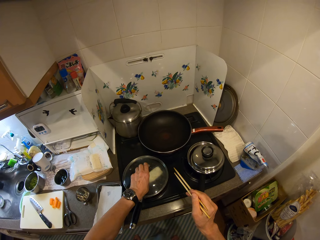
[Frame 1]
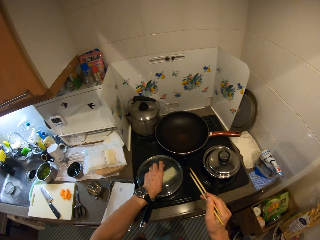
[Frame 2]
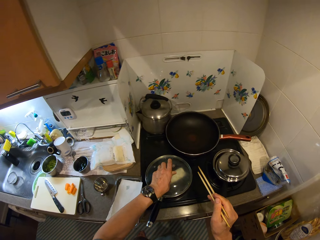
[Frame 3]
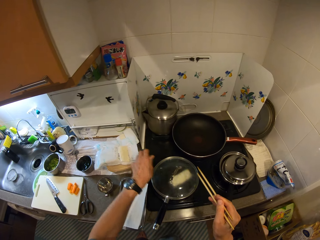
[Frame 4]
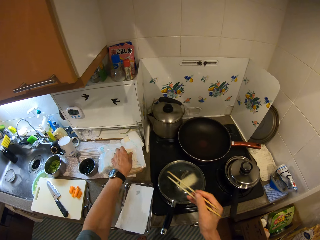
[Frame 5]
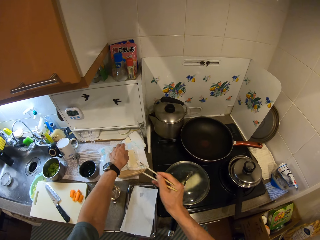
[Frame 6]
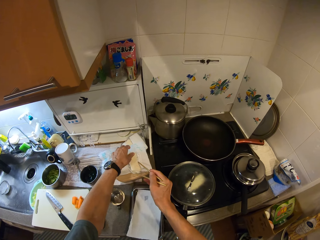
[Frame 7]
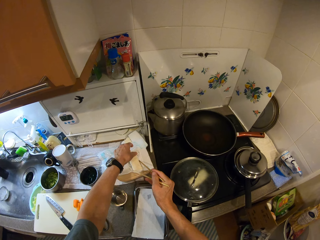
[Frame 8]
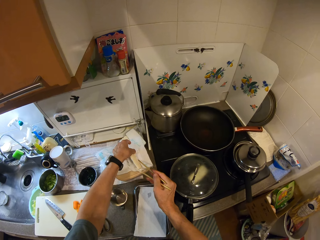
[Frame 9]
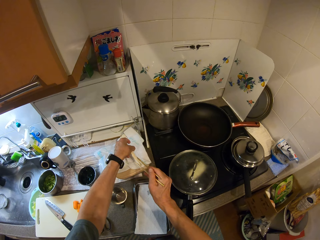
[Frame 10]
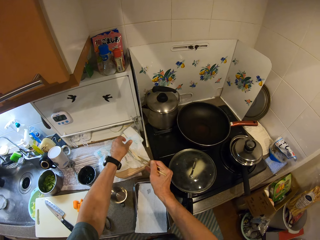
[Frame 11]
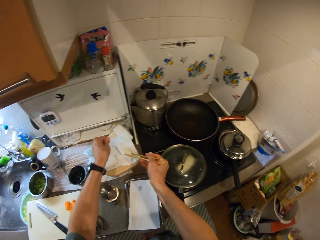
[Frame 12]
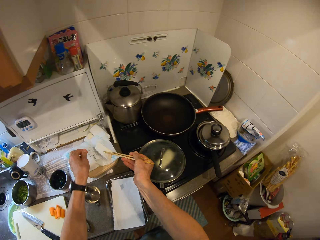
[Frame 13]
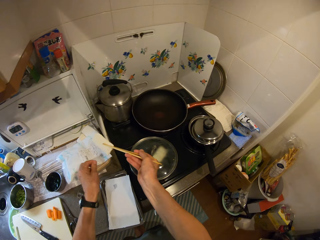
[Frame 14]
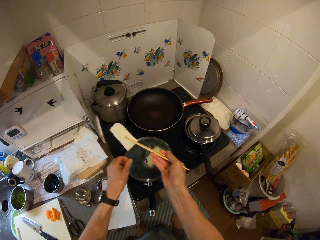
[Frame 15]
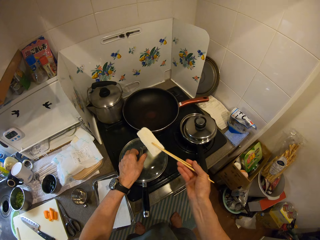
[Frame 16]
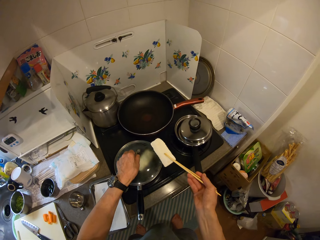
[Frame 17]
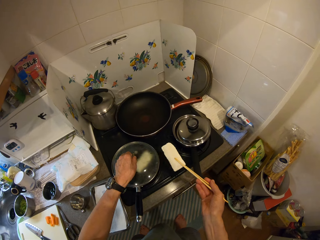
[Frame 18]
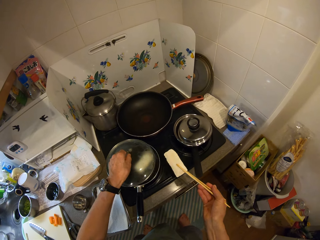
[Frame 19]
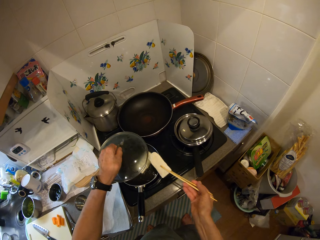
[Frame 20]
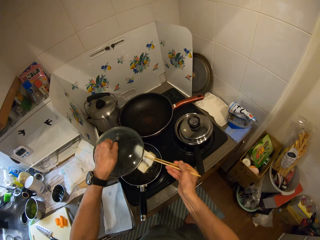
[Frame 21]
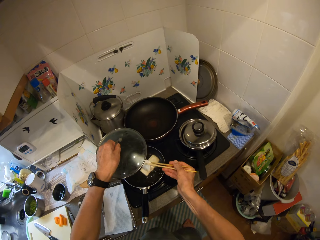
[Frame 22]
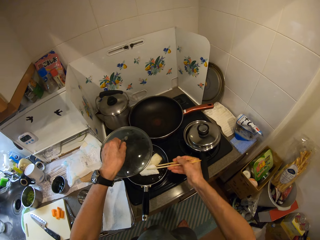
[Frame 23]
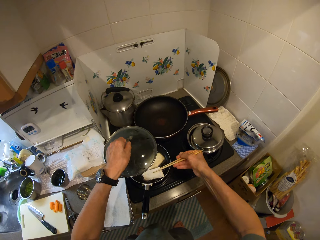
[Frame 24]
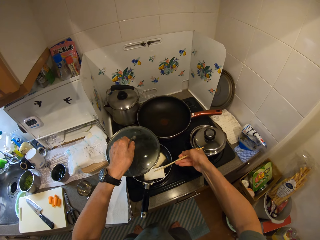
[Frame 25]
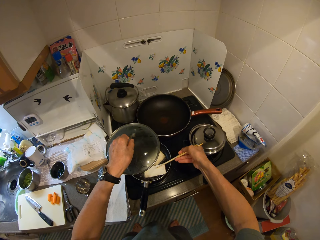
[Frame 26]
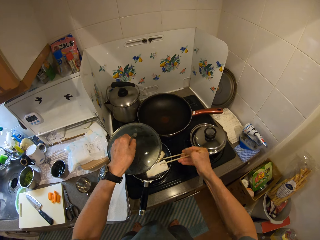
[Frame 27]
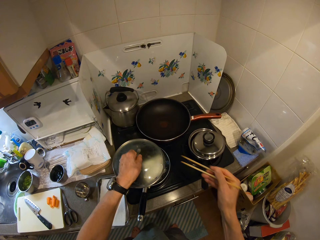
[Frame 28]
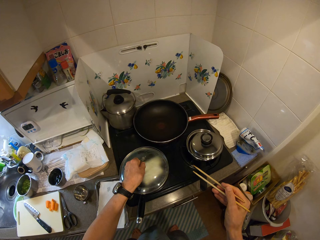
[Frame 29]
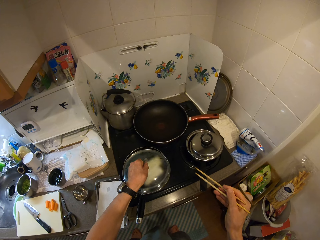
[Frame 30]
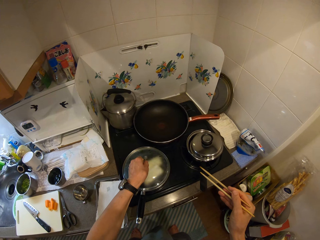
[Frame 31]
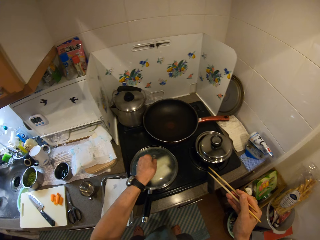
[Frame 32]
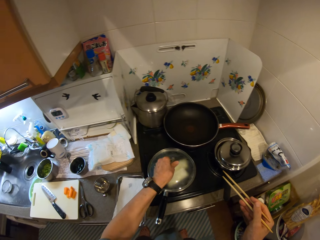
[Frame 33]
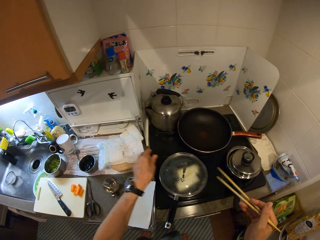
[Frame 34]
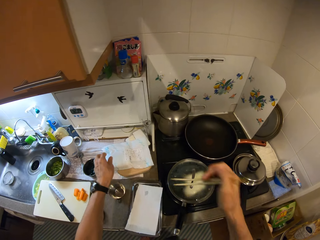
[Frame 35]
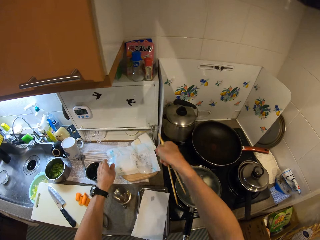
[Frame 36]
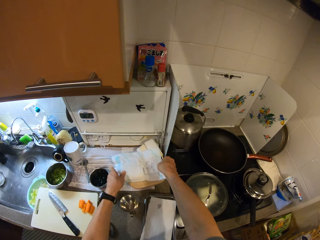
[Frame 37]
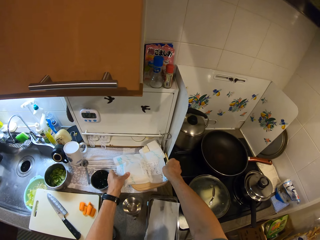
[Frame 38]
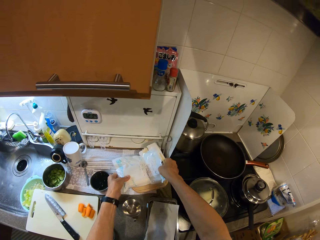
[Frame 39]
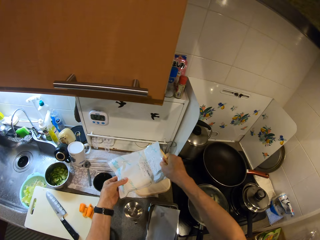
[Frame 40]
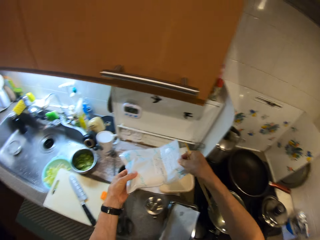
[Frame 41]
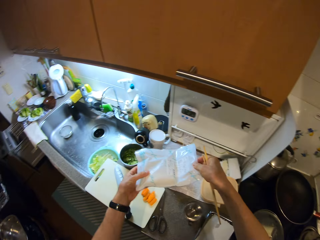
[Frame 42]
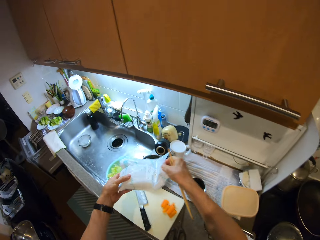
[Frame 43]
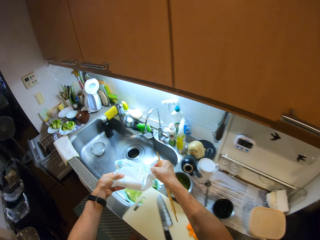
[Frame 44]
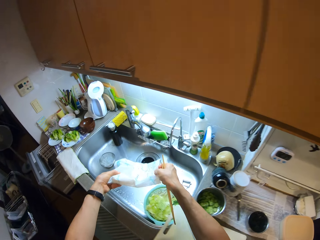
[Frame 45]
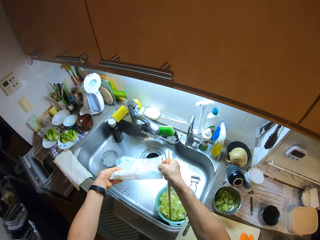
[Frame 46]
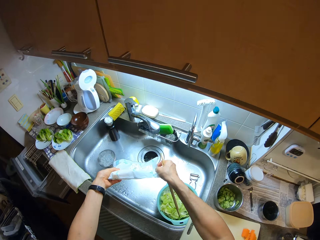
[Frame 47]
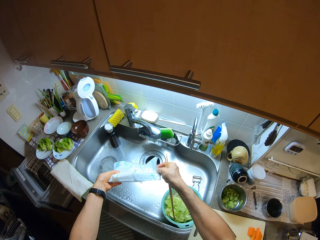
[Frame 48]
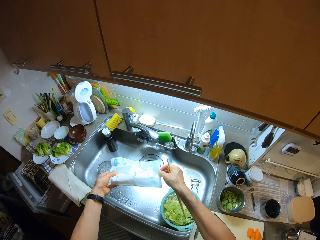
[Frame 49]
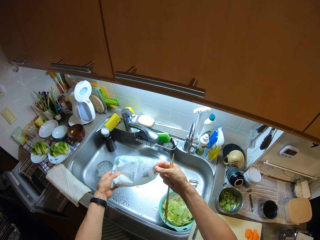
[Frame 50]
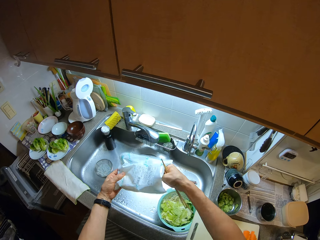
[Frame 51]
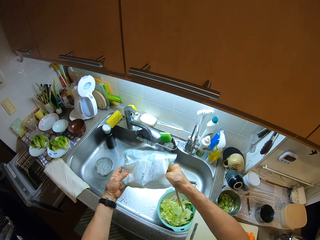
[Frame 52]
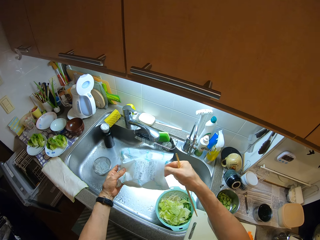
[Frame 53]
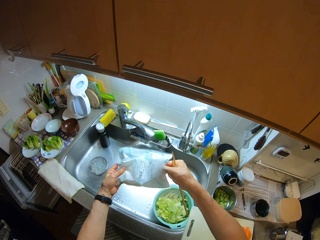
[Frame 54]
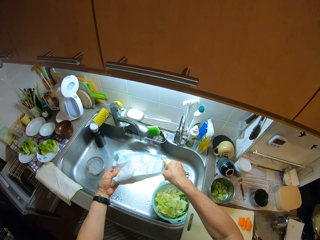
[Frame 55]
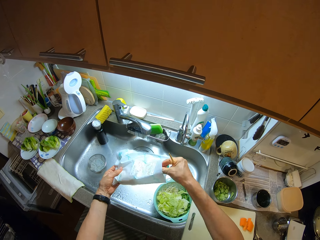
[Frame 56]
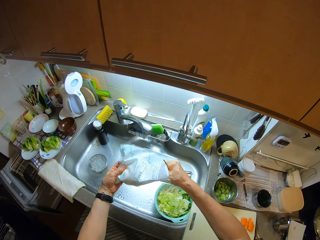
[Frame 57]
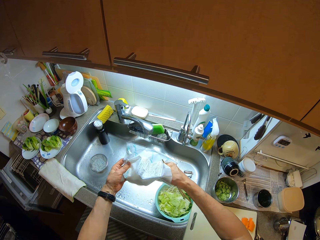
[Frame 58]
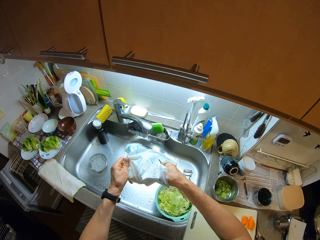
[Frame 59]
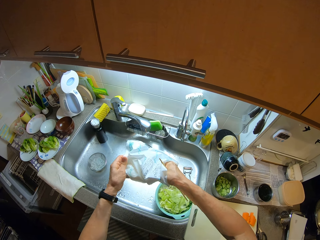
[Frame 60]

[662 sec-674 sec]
The camera wearer picks another piece of bamboo sheet from the top of the pack with the chopstick. He opens the frying pan with his left hand. He drops the other bamboo sheet in the frying pan. He closes the frying pan with the cover. He picks the pack of bamboo shoots from the counter with both hands. He opens the pack of bamboo sheets. He picks out two other pieces of bamboo shoots from the pack with his right hand.

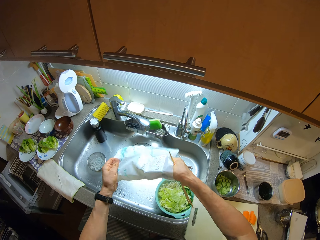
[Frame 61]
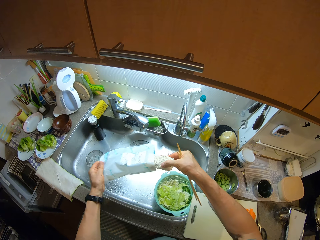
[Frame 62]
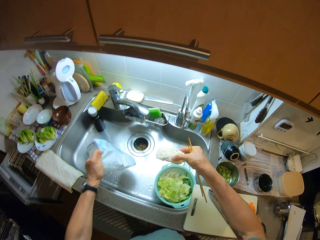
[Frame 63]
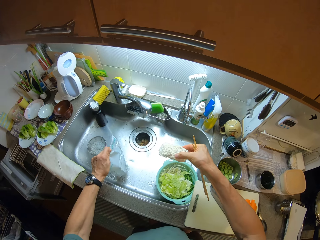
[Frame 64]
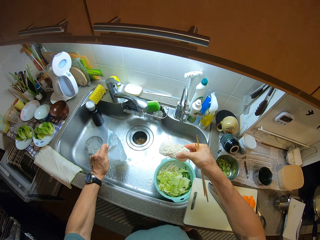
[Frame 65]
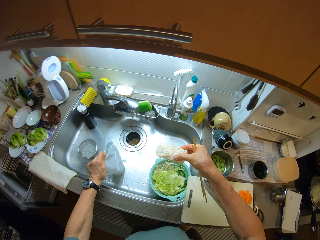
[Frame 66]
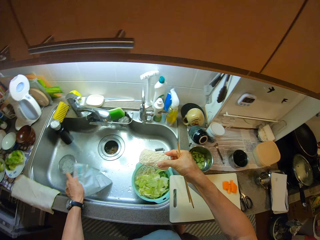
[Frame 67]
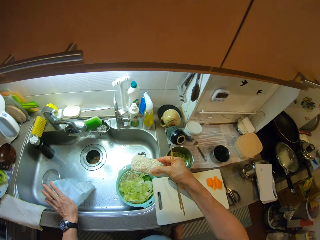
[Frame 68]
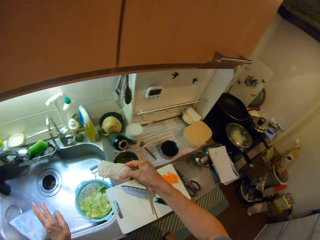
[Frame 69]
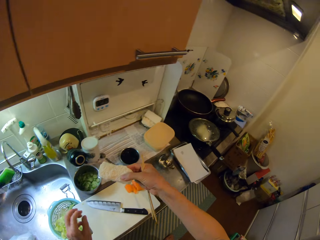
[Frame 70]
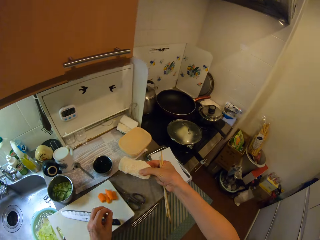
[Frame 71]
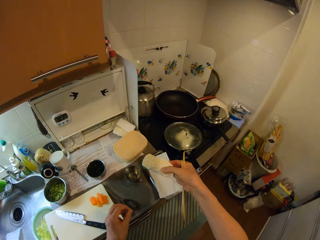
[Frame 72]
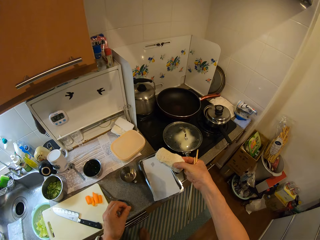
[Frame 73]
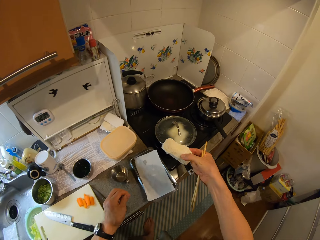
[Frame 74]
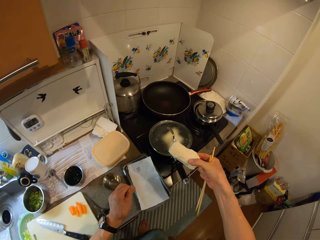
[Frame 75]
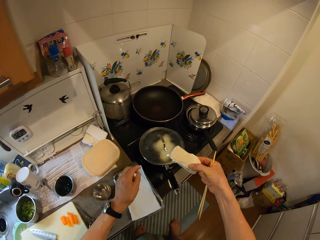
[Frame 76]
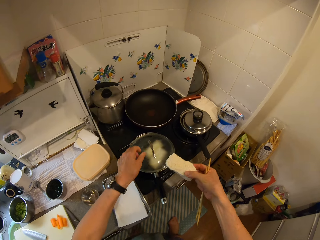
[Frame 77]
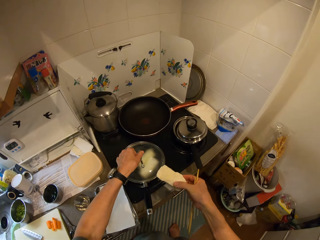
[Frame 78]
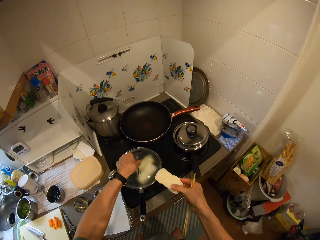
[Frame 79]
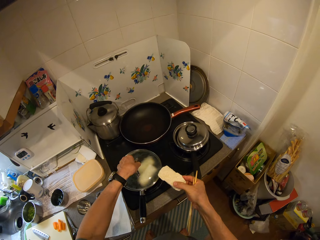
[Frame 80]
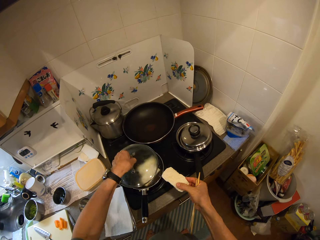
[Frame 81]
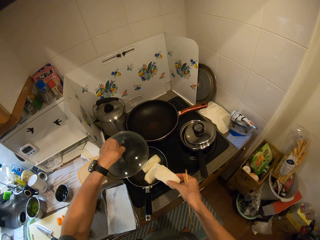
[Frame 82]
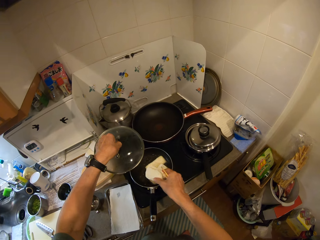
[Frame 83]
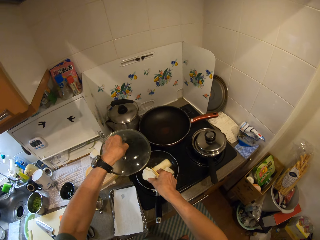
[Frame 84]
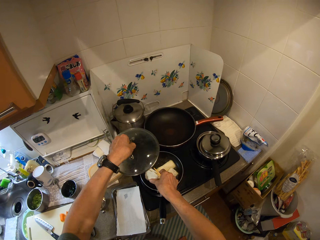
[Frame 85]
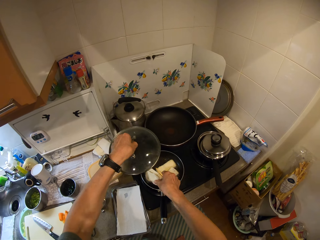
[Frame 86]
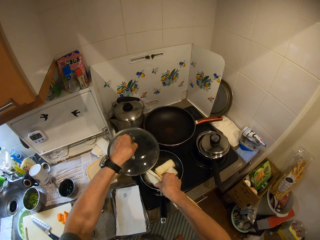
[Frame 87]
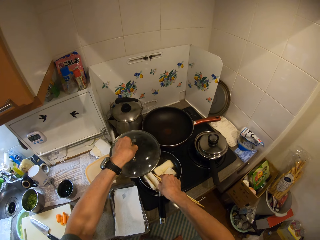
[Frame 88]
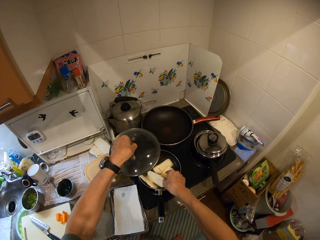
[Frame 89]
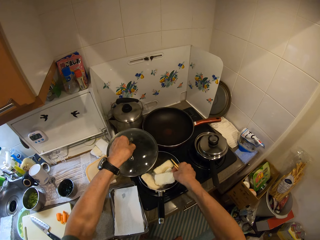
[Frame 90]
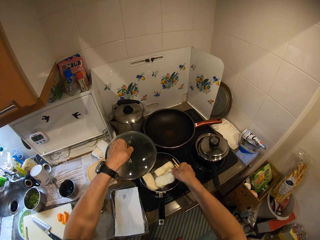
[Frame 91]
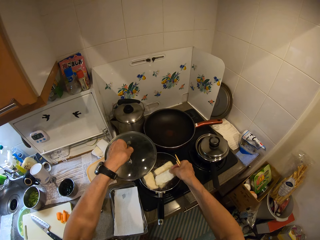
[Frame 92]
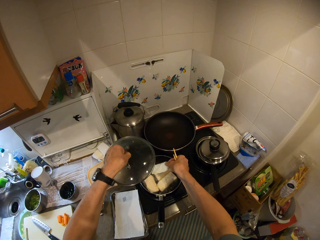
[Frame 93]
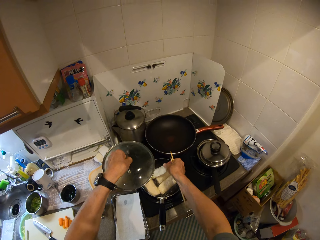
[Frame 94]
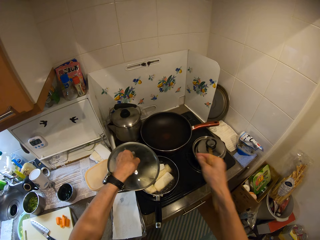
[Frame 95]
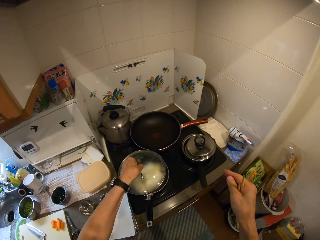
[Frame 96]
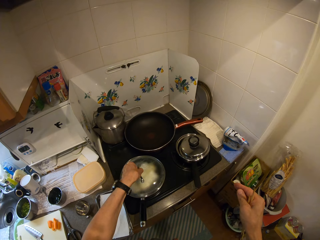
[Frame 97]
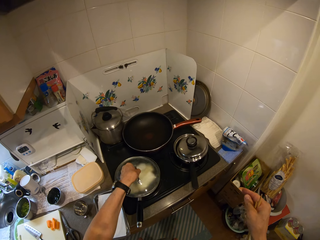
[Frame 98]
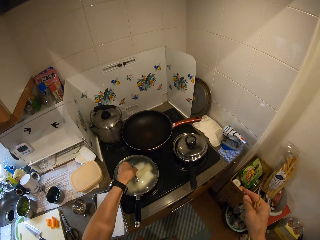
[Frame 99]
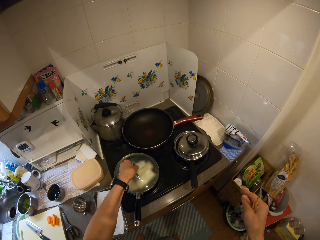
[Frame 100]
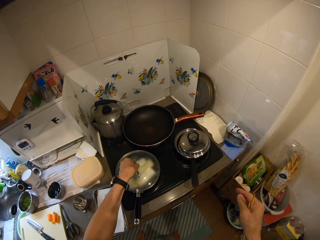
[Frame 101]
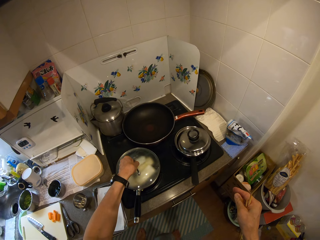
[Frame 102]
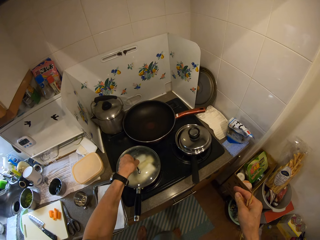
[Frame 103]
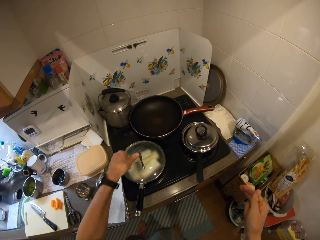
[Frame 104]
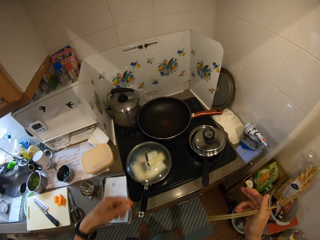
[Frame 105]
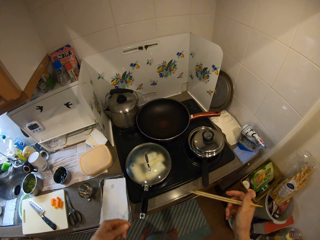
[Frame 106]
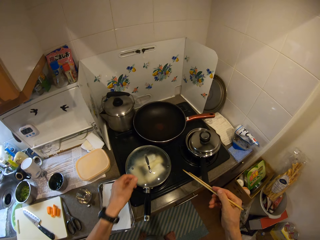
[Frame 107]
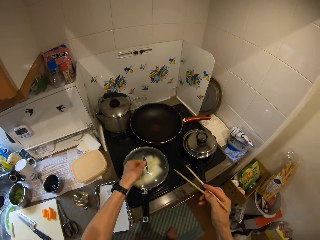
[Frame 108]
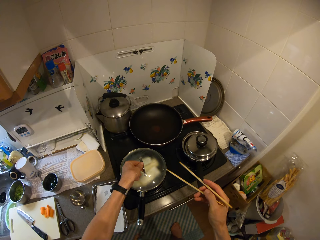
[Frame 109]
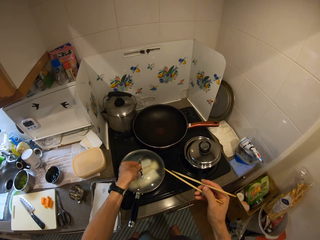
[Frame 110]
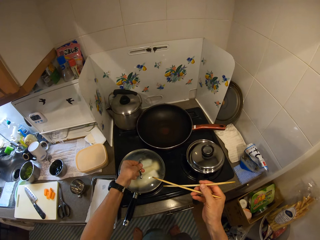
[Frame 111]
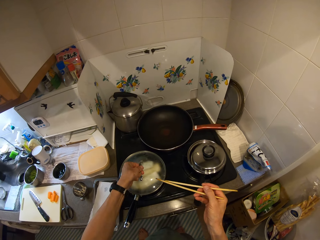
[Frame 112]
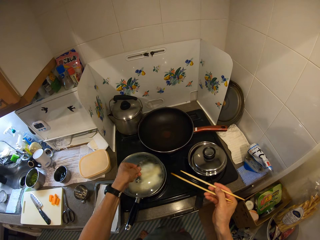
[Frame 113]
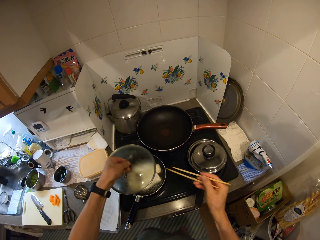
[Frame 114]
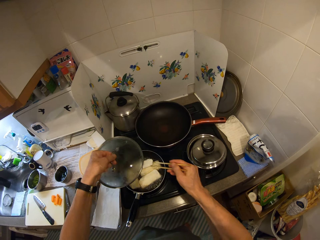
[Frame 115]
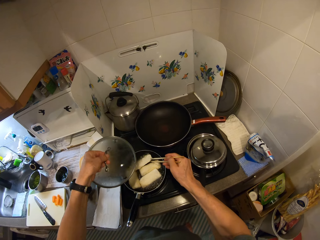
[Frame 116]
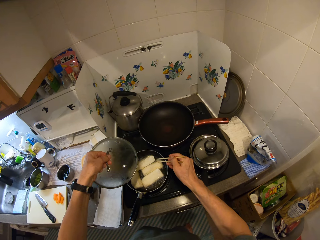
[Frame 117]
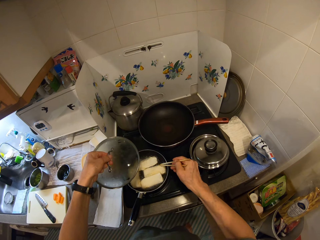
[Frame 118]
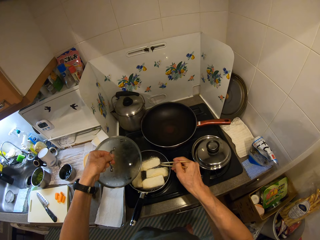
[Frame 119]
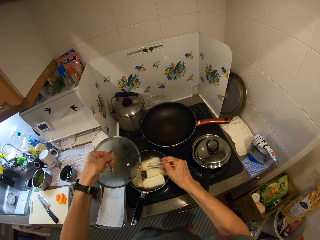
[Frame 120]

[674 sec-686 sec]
The camera wearer drops the pack in the sink with his left hand. He opens the frying pan with his left hand. He drops the other bamboo sheet in the frying pan. He does so again. He closes the frying pan with the cover. He opens the frying pan with his left hand. He adjusts the bamboo sheets in the frying pan with the chopsticks. He stirs something with the chopsticks.
